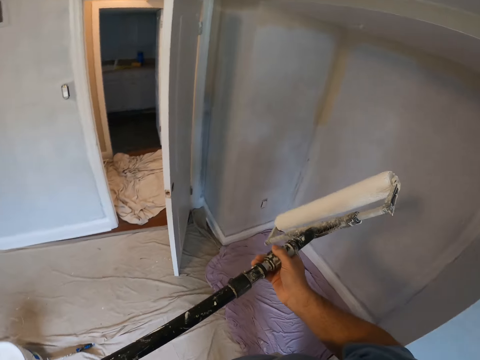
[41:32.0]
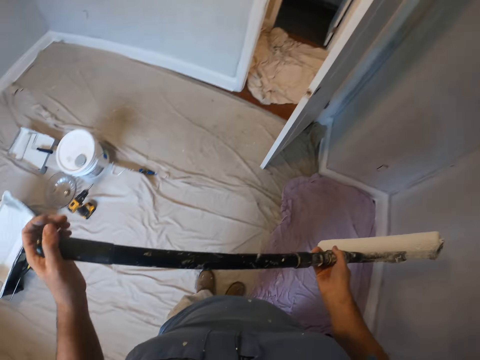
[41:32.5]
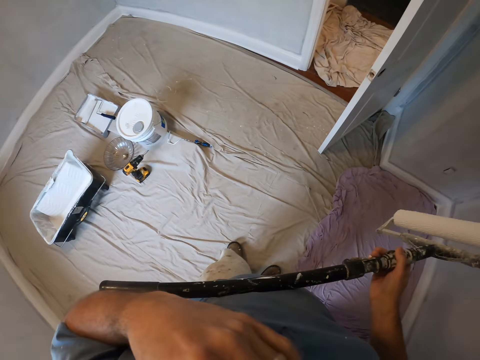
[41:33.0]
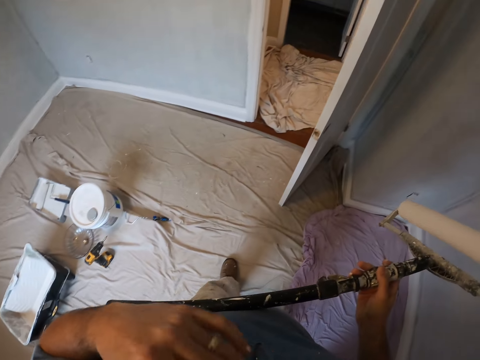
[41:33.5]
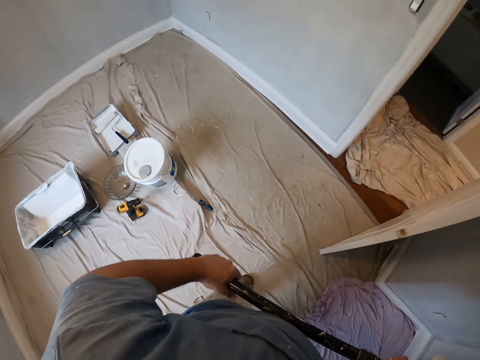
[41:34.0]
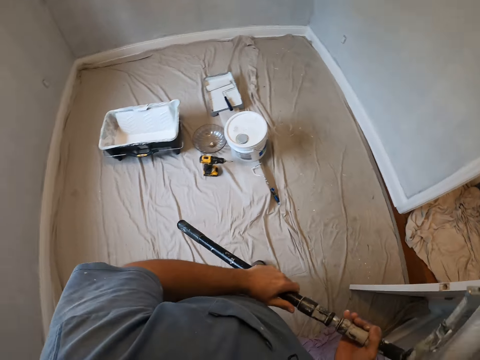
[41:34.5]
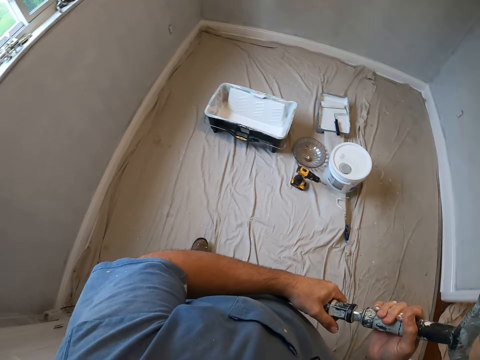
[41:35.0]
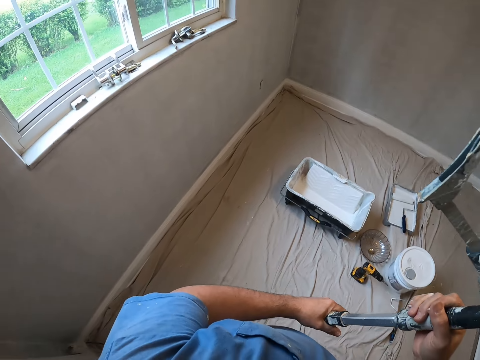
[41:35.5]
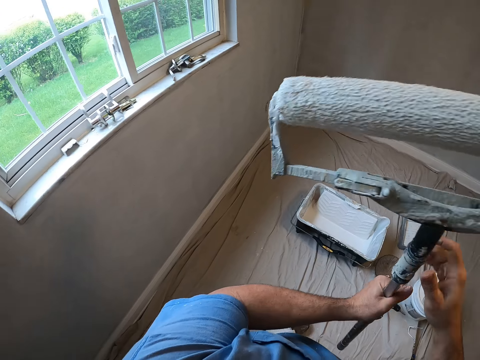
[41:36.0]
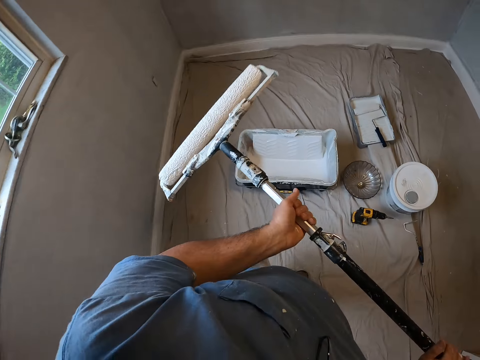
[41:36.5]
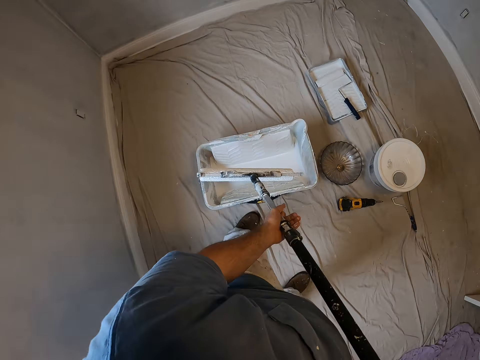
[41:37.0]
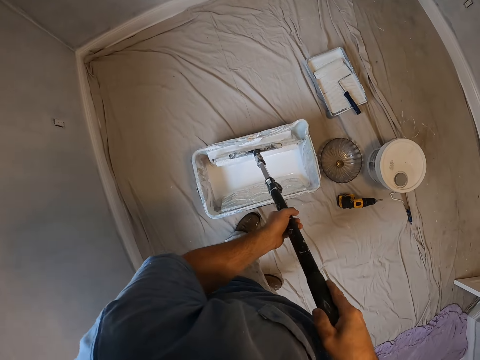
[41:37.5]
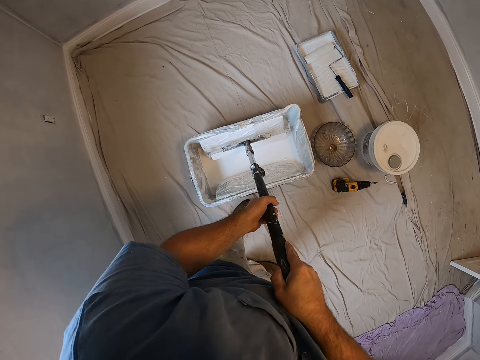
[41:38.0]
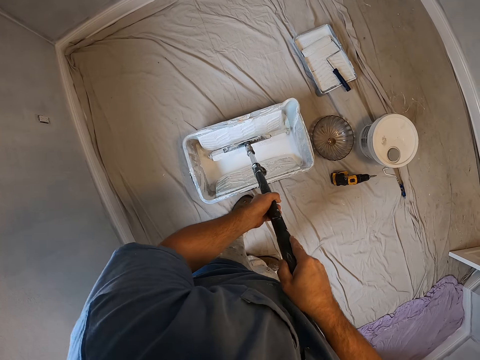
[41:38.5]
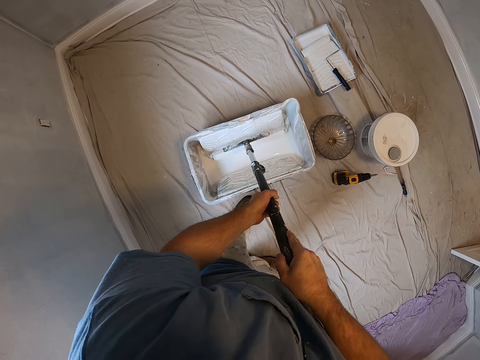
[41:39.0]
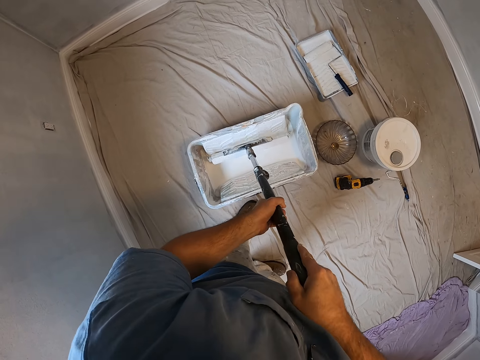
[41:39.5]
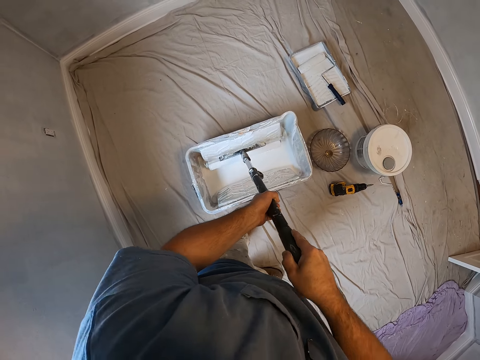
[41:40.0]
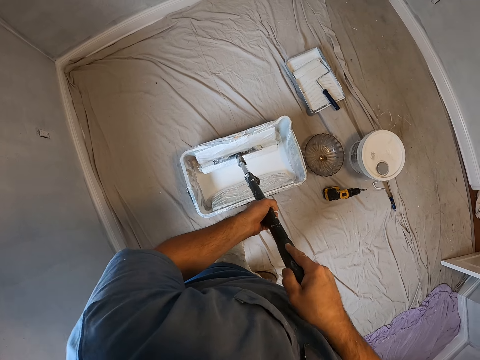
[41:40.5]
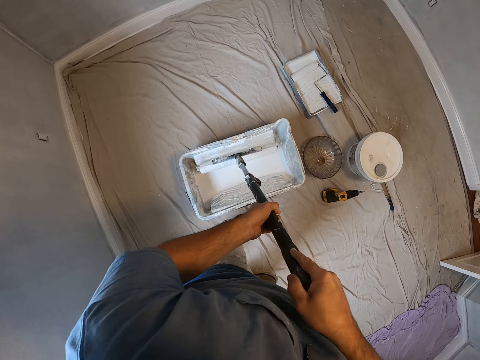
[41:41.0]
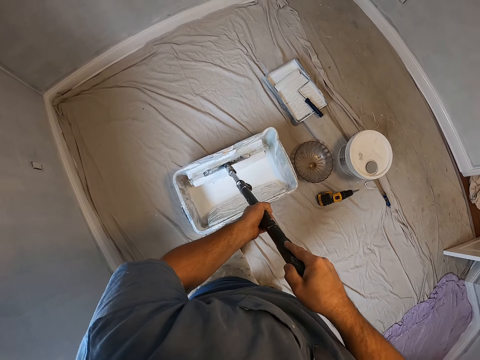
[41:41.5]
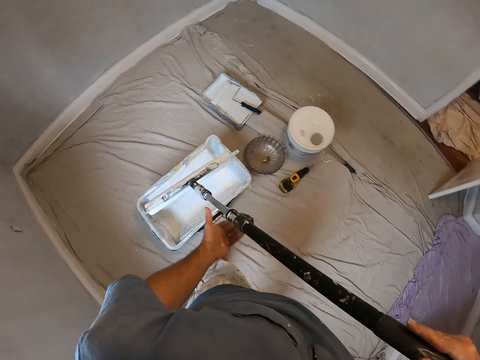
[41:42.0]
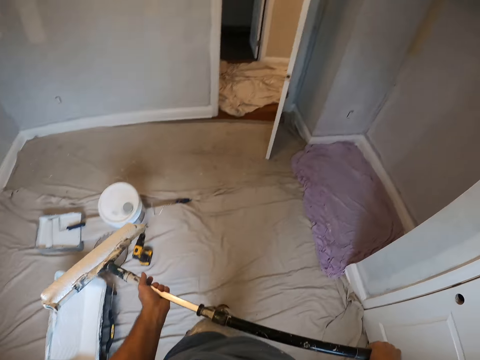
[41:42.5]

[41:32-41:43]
The camera wearer moves along. They dip the paint roller in ink.

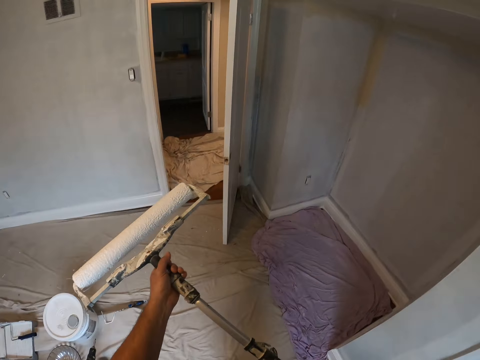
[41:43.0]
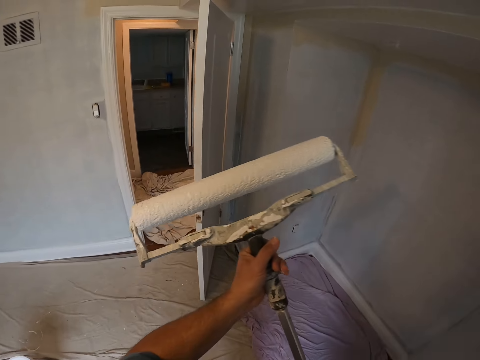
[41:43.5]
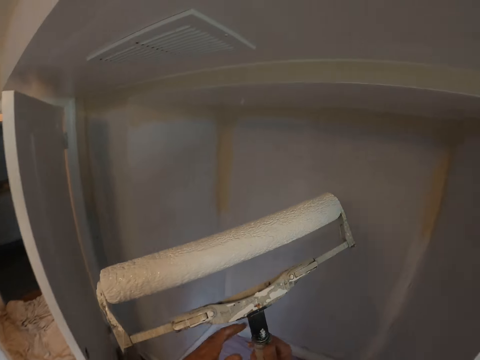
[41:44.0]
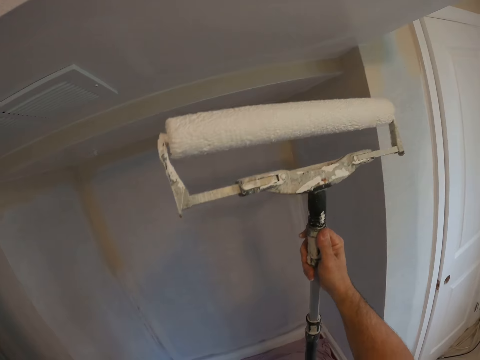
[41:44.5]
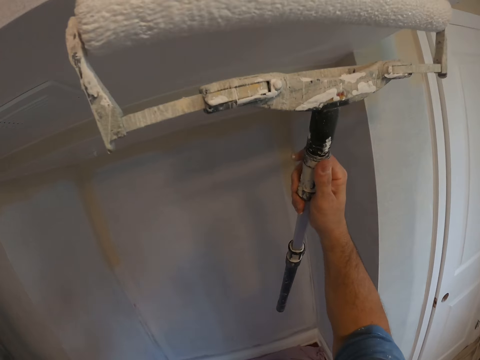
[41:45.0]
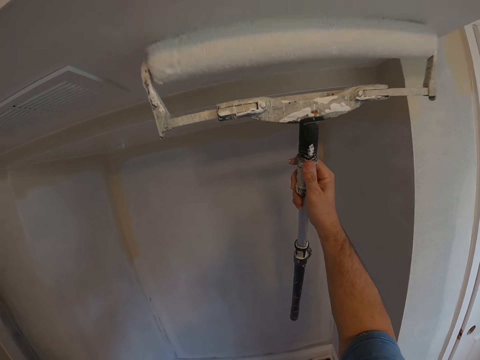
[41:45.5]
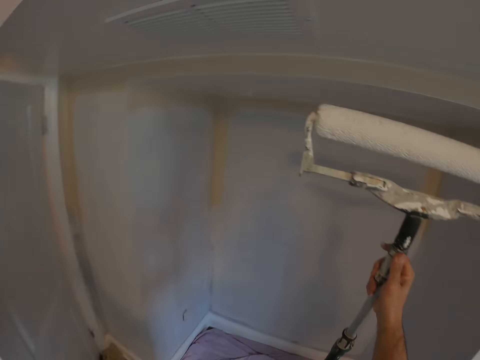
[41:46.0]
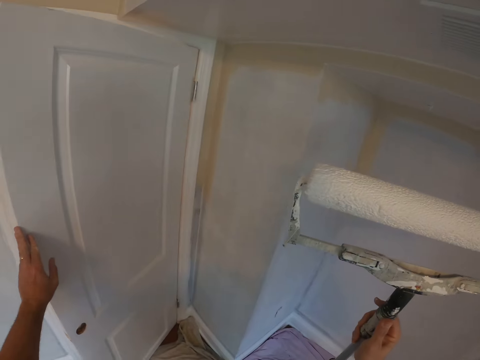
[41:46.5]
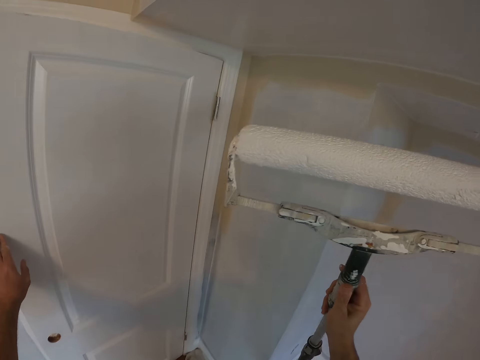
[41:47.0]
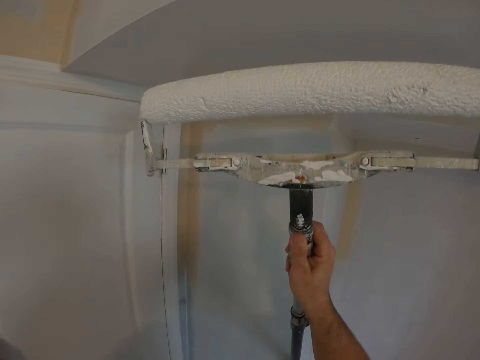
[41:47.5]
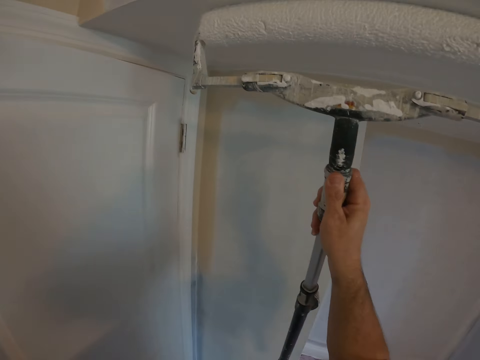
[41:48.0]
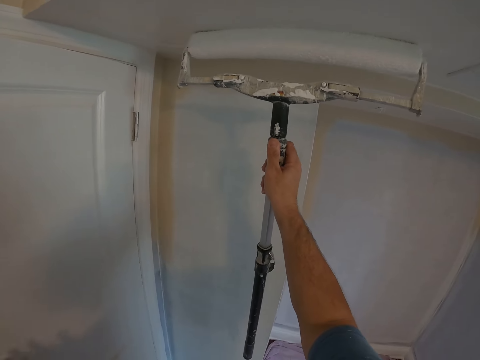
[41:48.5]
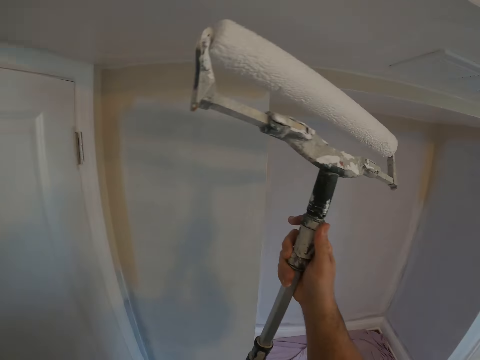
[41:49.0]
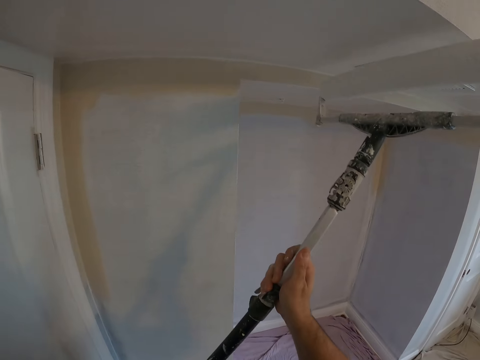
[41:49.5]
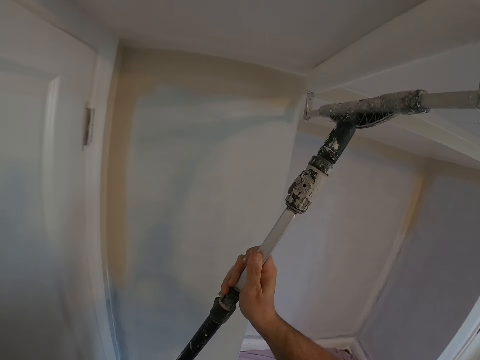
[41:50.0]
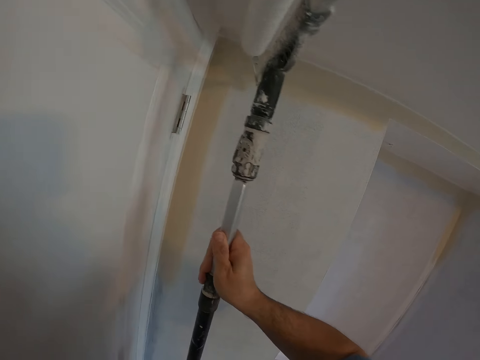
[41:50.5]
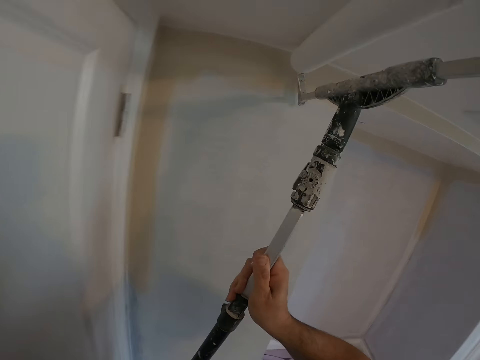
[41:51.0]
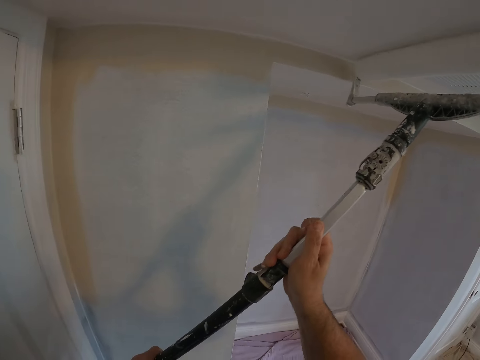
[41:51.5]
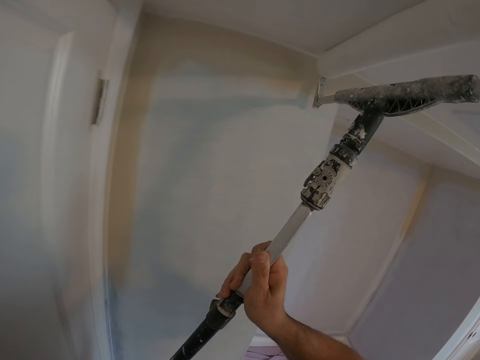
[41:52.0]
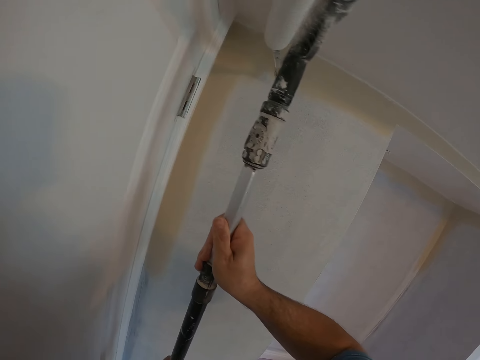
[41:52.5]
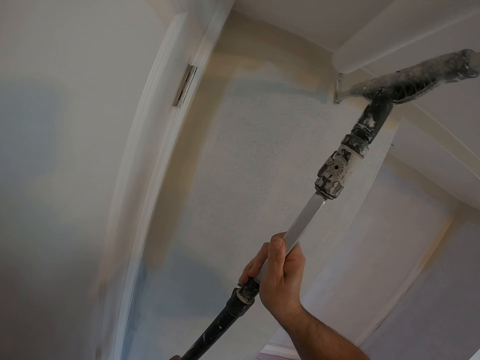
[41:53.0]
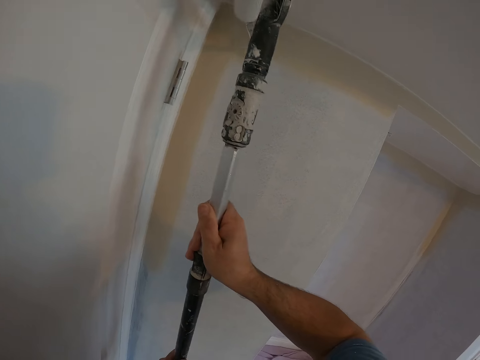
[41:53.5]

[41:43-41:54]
The camera wearer paints the wall with the paint roller. They close the door. They paint with the paint roller.

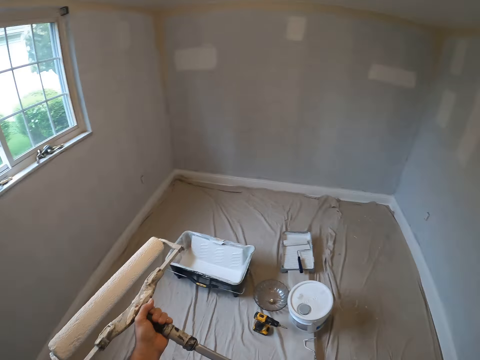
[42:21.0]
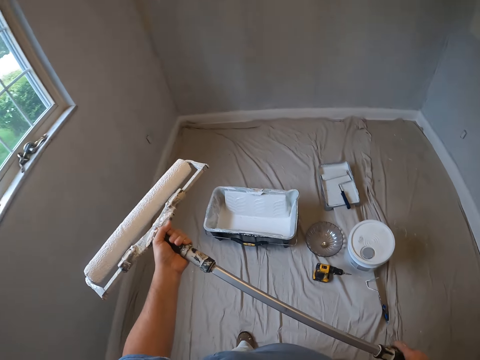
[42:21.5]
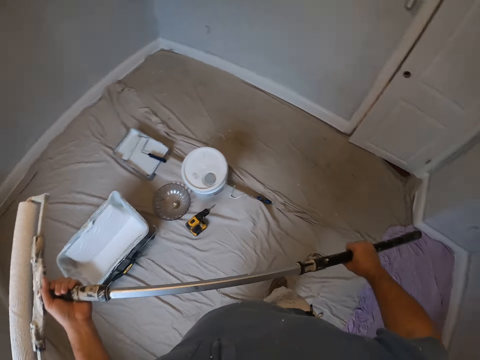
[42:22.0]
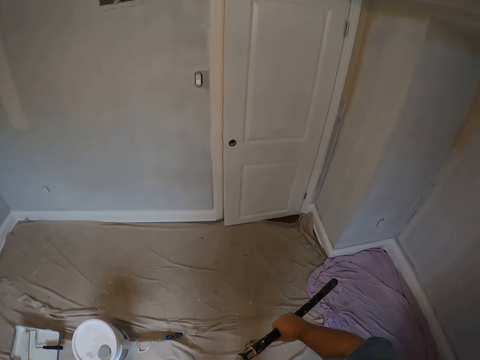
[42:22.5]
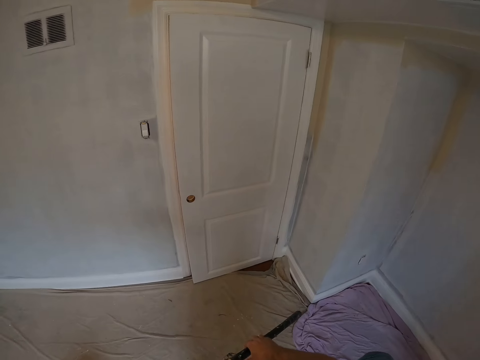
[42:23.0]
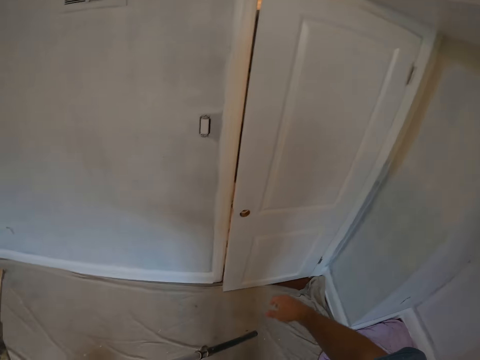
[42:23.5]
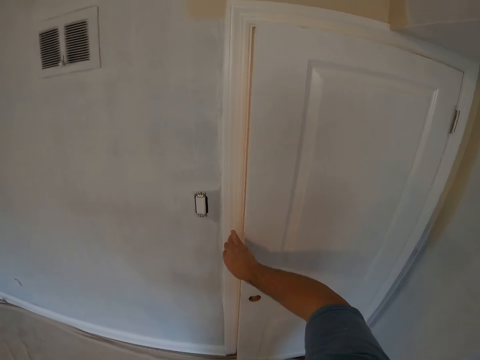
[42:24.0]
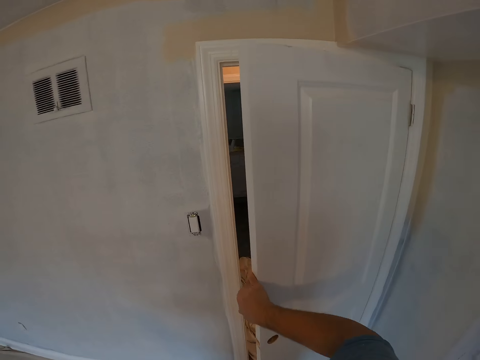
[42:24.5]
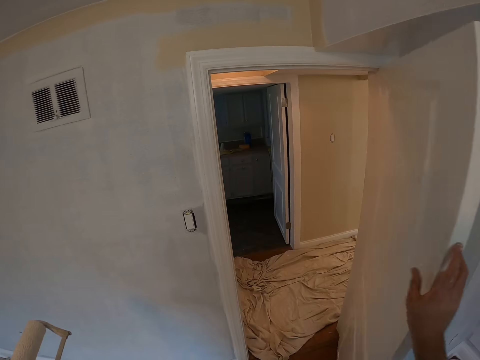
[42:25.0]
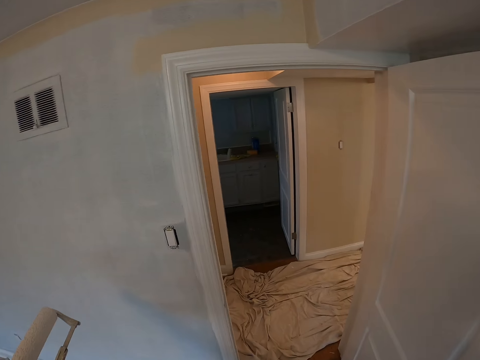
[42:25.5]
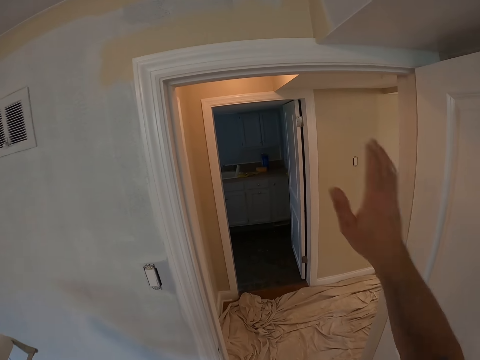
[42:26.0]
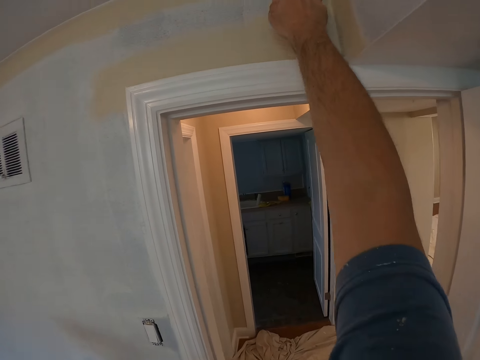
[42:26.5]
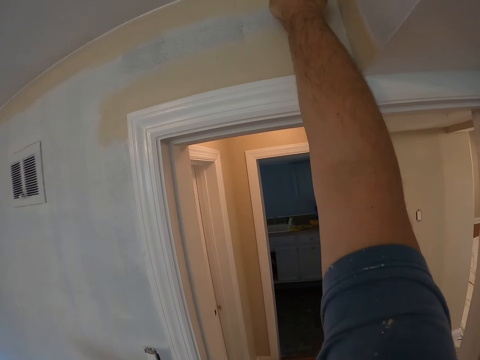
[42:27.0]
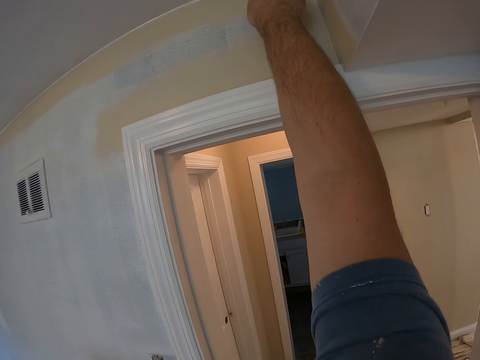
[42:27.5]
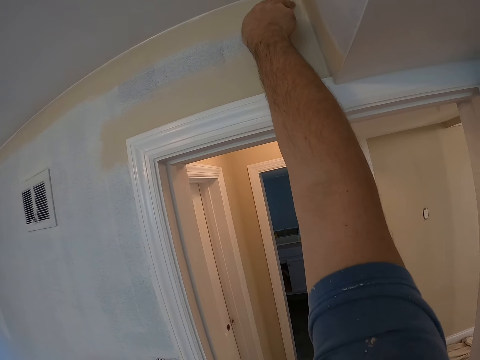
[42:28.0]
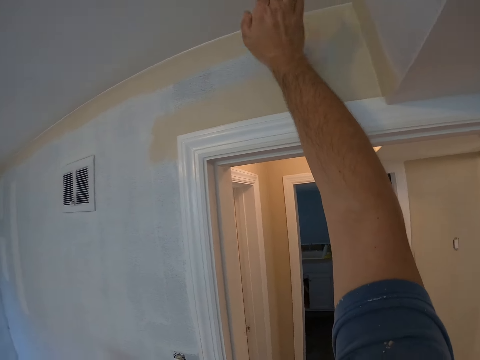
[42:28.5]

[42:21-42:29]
The camera wearer walks around. They open the door. They touch the wall.
